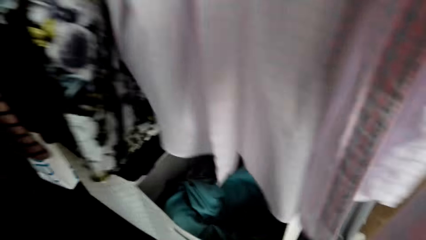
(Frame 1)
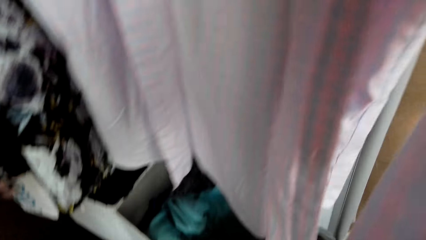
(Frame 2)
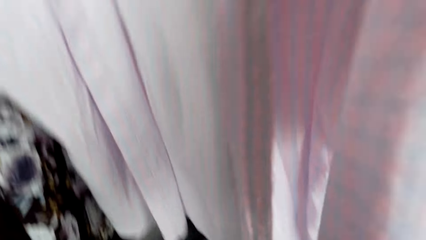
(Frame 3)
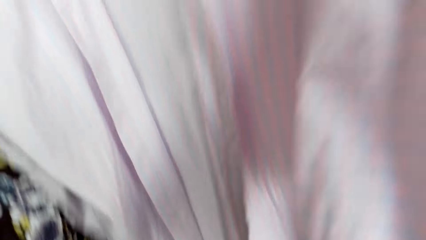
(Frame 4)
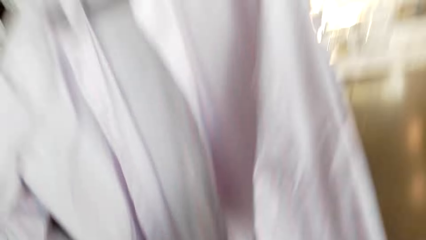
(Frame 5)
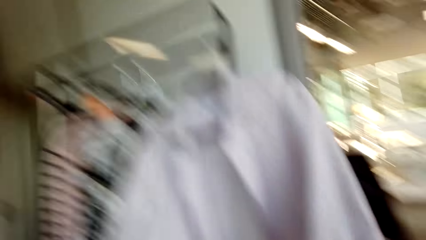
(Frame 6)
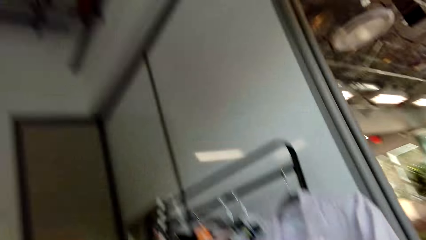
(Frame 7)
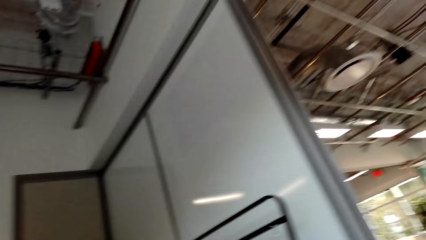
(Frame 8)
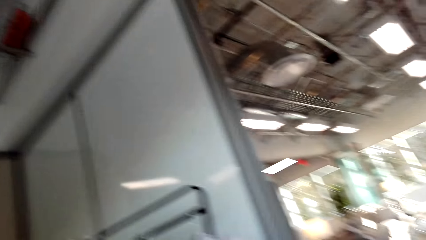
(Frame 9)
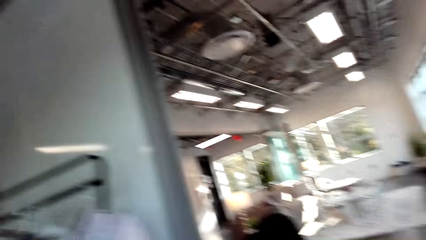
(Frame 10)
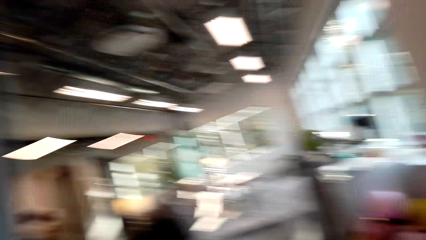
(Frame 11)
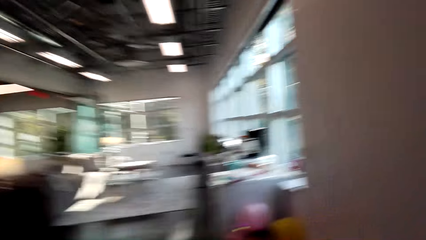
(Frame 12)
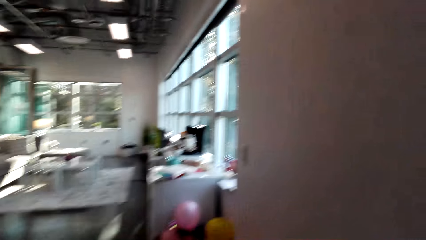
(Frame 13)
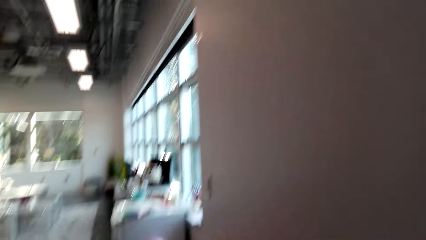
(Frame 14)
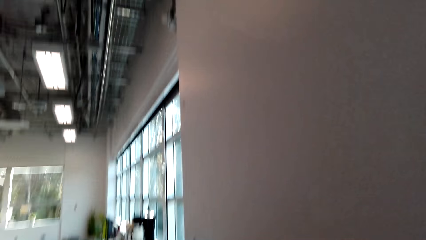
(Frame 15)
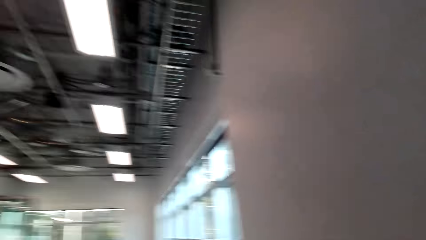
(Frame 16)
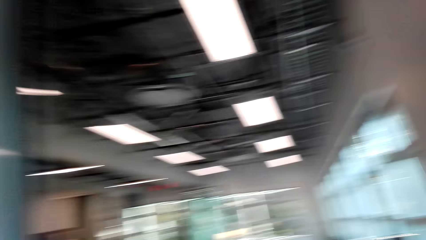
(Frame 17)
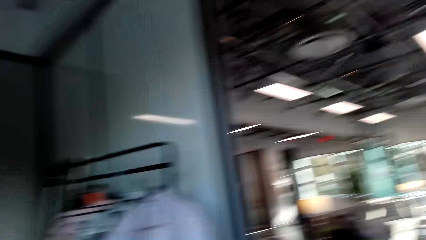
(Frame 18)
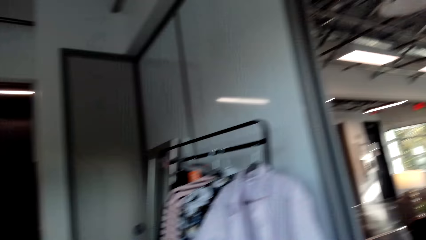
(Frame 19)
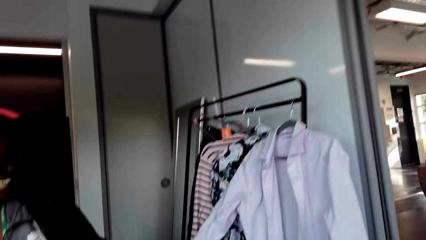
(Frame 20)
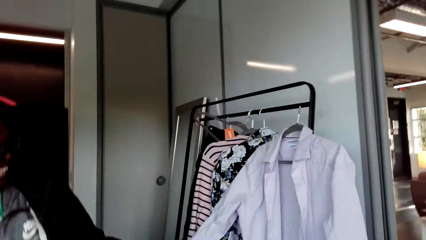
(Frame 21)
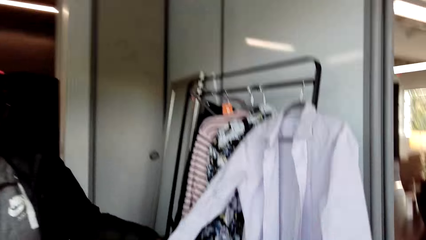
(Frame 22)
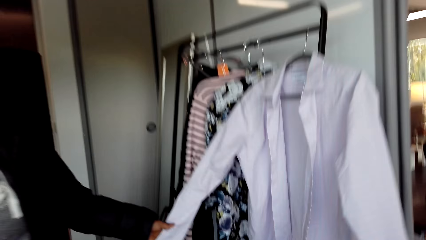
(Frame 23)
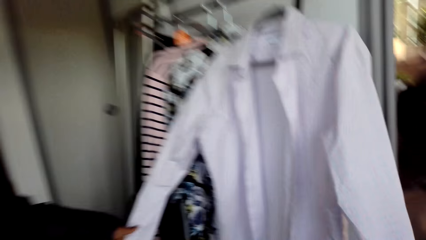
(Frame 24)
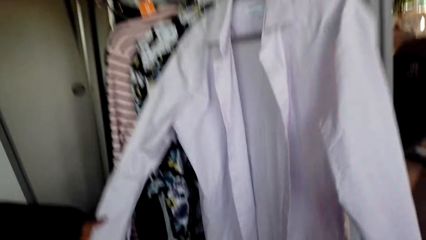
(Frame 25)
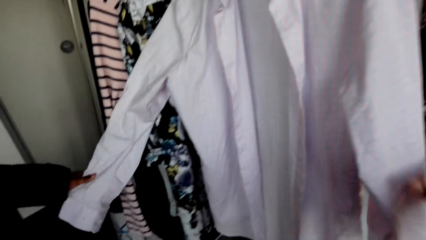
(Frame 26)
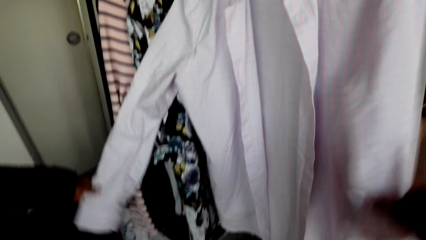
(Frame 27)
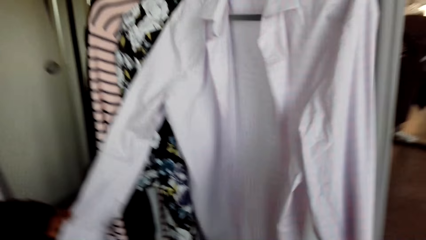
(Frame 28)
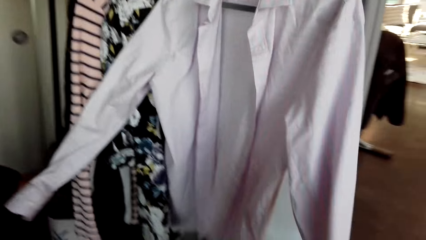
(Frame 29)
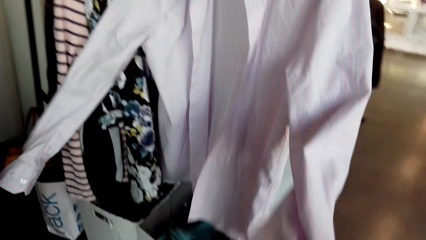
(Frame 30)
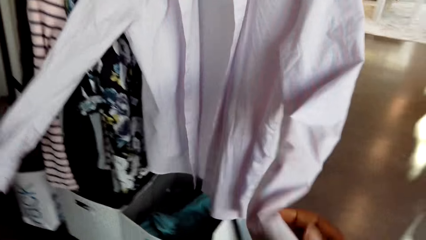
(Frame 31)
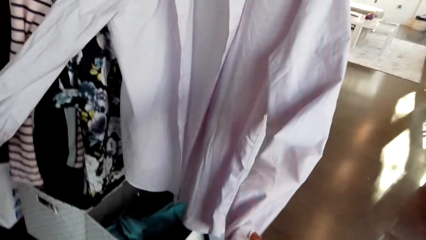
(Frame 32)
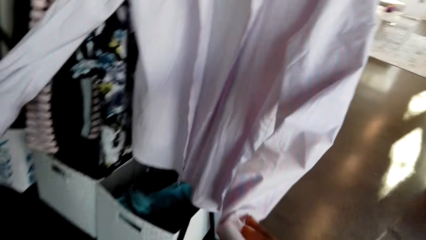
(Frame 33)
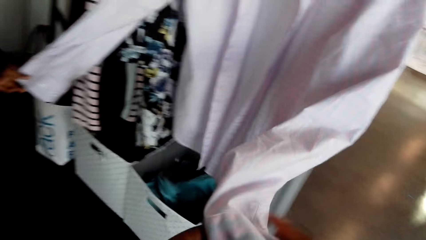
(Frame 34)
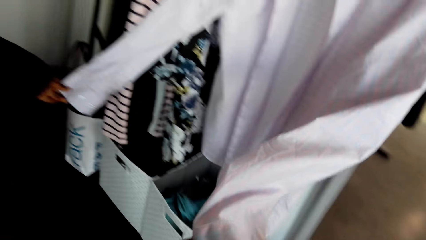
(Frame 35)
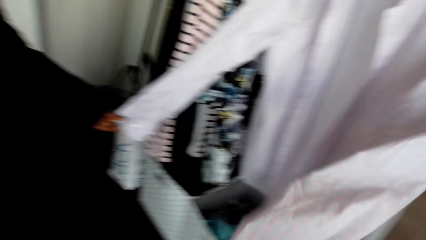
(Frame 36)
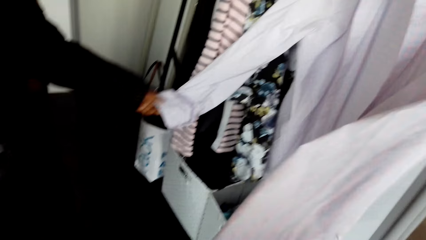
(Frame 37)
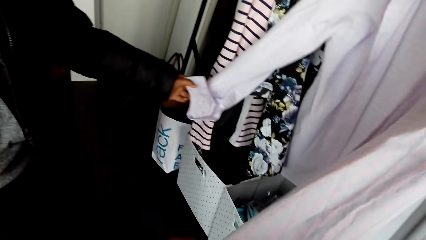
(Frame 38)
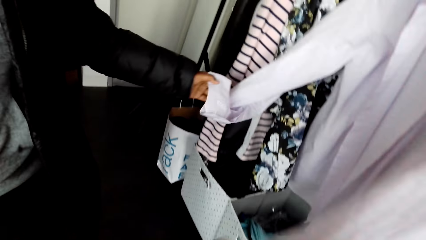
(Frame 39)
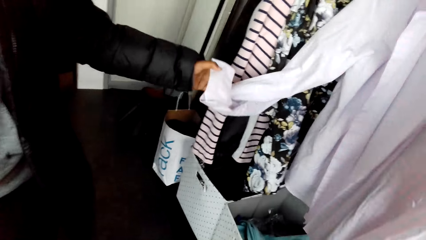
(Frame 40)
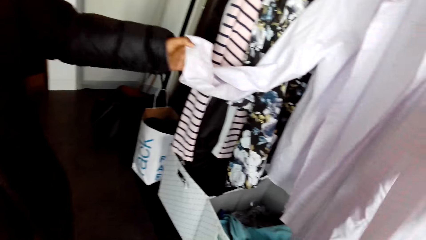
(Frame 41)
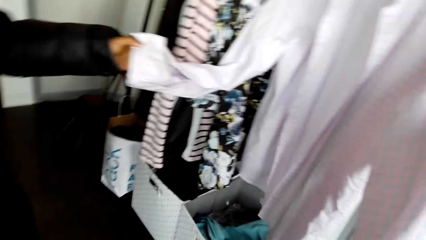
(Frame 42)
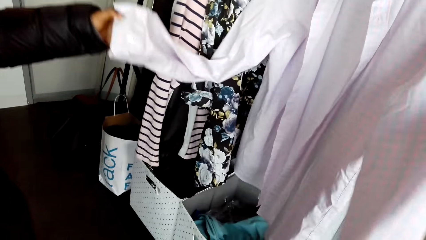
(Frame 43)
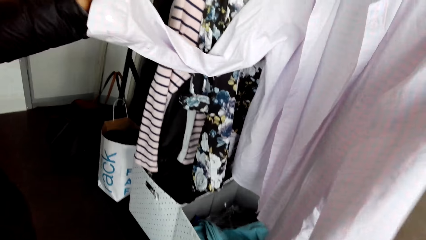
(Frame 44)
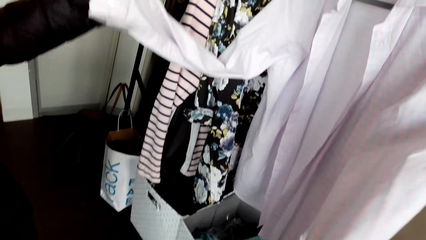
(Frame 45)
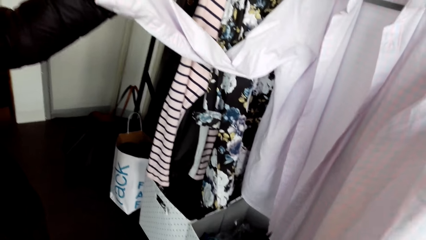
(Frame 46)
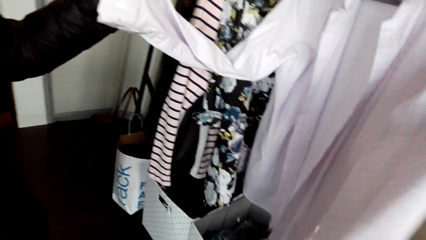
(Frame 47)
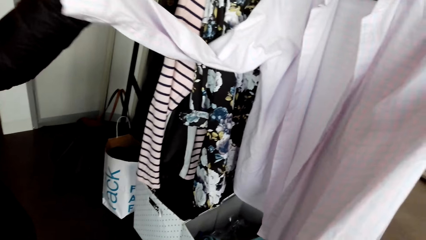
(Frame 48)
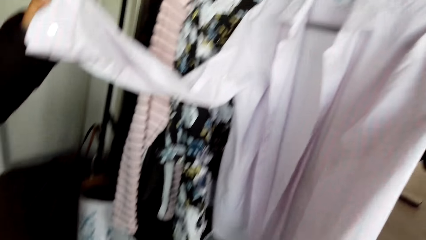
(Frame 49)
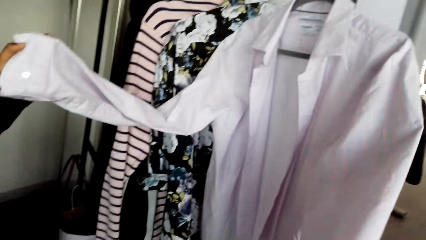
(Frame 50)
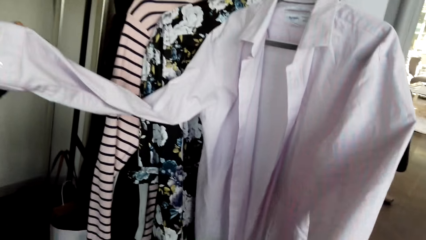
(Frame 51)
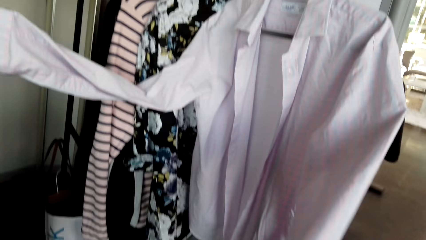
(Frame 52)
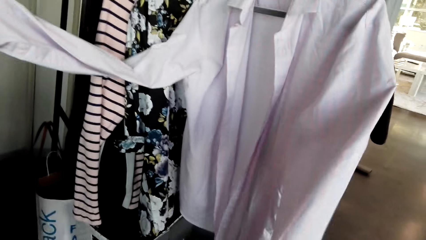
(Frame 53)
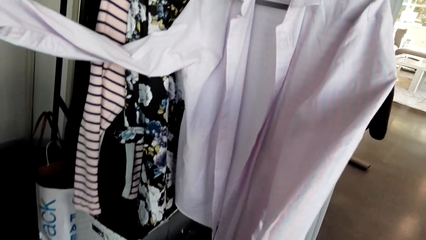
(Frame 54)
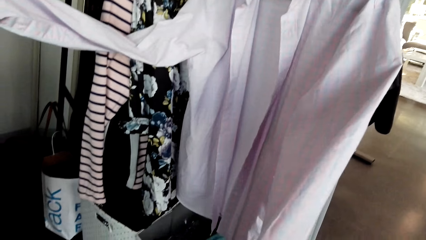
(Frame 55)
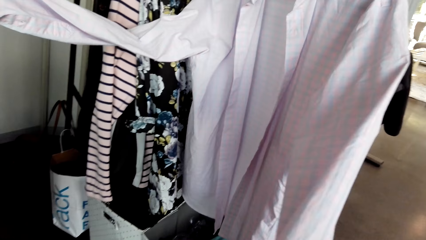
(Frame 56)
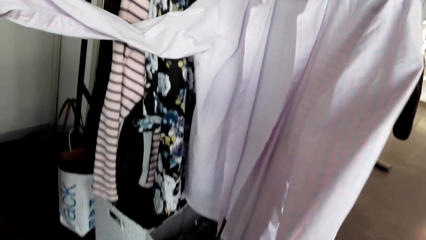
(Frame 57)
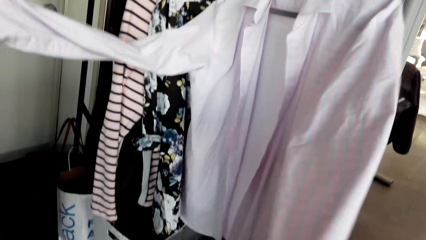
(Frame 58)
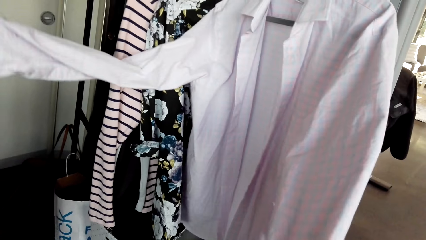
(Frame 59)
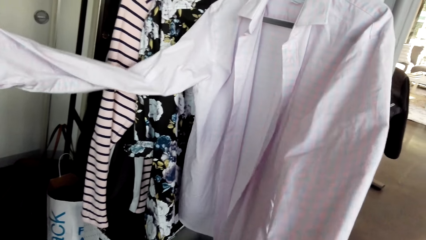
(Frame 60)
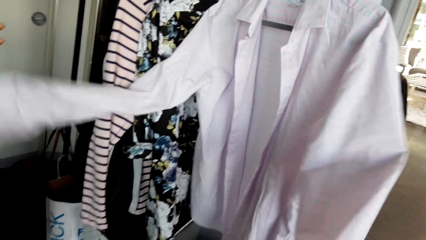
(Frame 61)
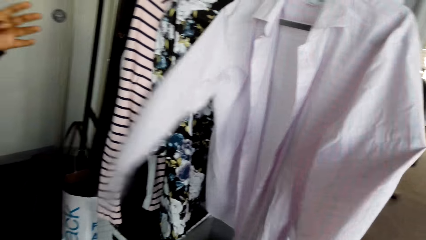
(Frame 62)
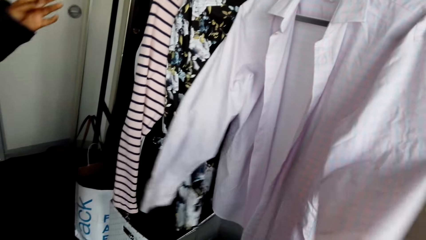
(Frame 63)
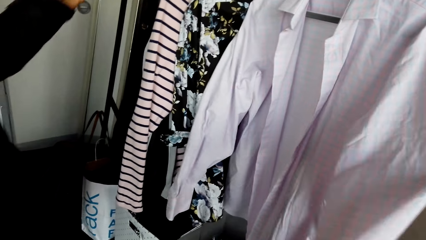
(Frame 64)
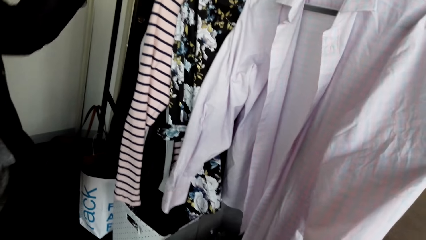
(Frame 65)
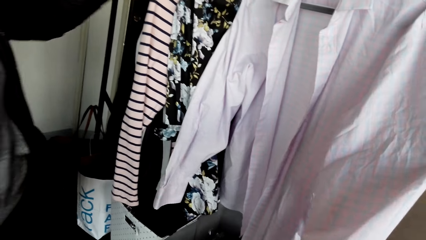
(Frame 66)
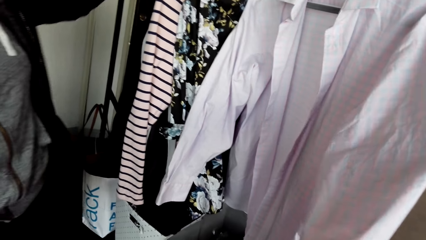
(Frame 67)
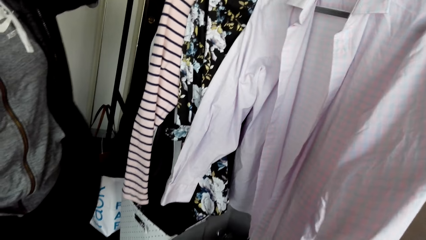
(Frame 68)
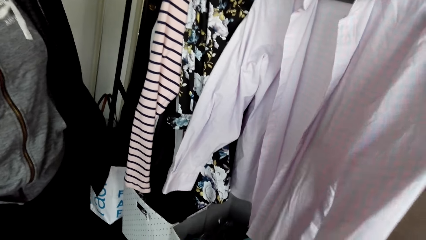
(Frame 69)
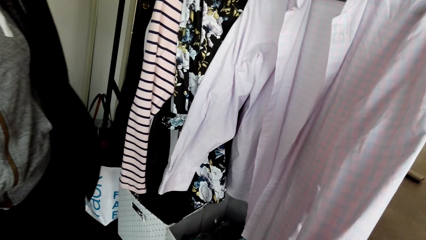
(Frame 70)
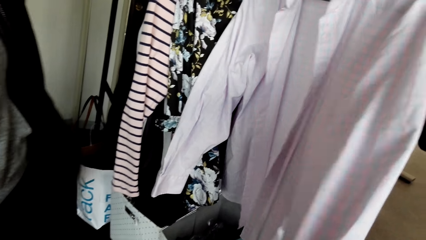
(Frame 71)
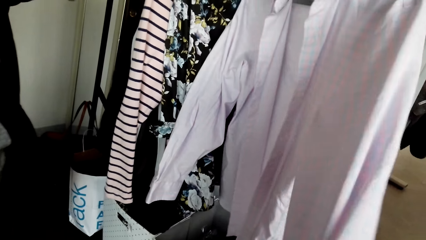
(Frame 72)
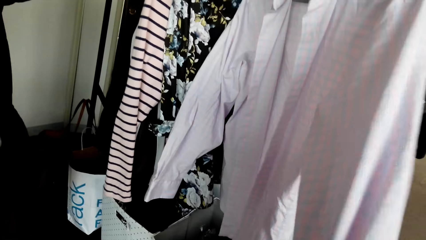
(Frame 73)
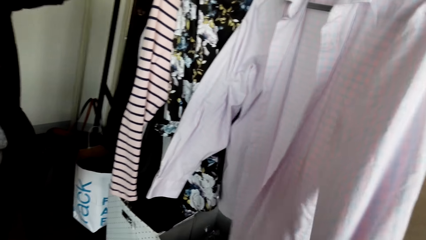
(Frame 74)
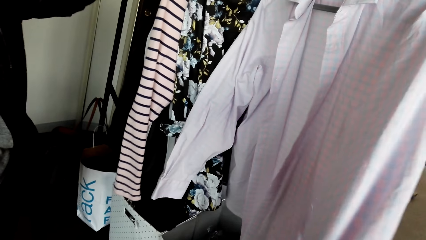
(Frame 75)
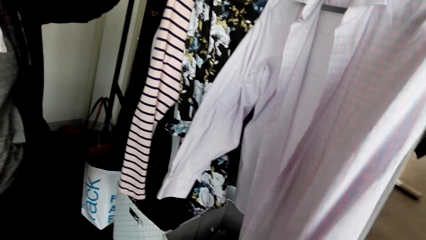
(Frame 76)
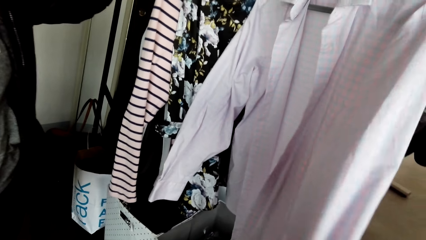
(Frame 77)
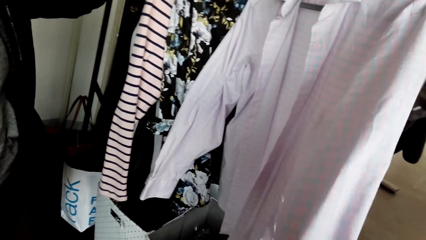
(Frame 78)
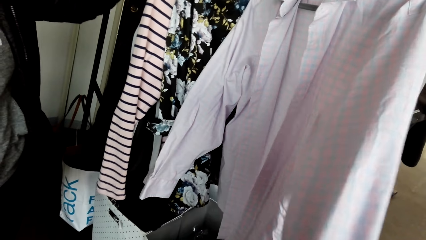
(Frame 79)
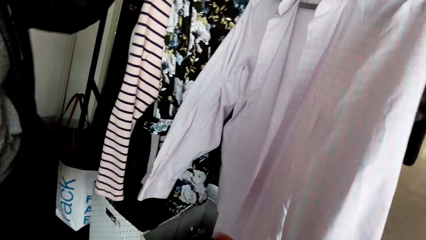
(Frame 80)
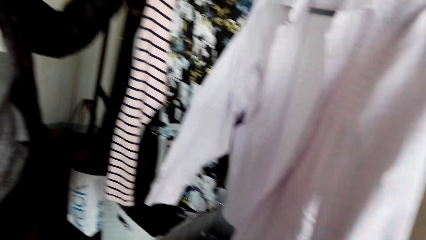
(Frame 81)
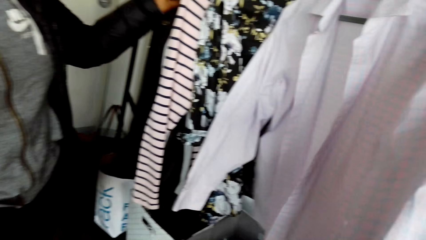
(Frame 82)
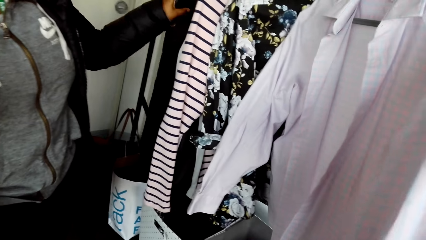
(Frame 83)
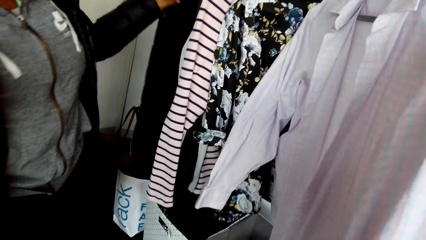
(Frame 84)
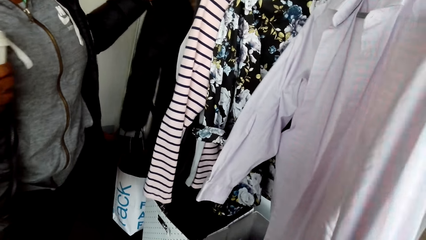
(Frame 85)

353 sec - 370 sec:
The camera wearer laughs. A woman laughs. The camera wearer laughs. The woman laughs. The camera wearer looks around and talks to the woman. The woman talks to the camera wearer and touches the cloth with the left hand. The camera wearer touches the cloth. They talk to the woman. The woman talks to the camera wearer.
